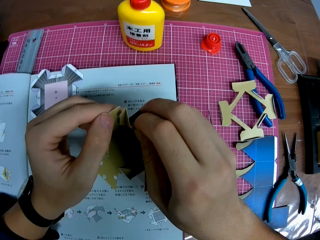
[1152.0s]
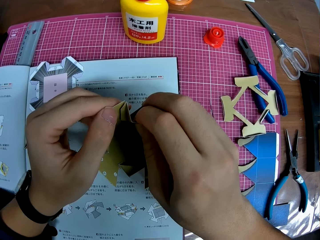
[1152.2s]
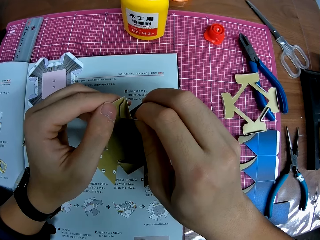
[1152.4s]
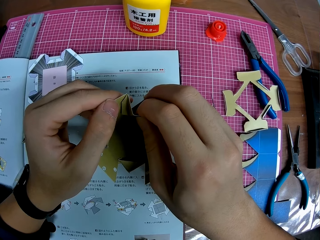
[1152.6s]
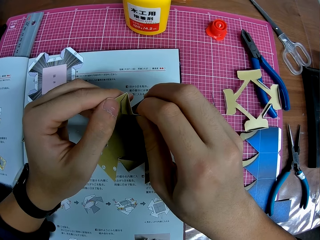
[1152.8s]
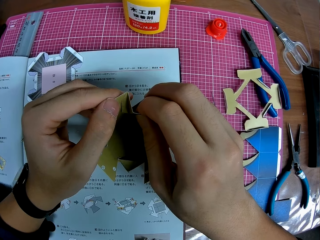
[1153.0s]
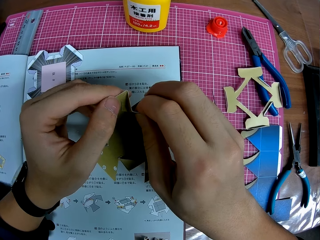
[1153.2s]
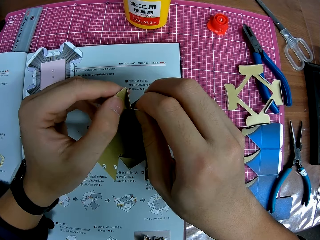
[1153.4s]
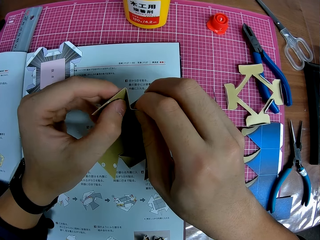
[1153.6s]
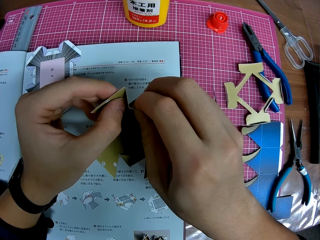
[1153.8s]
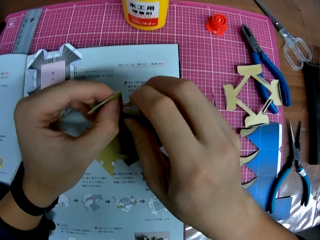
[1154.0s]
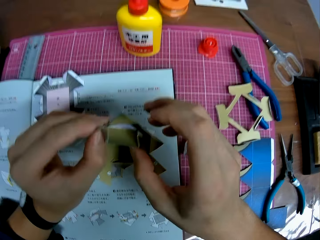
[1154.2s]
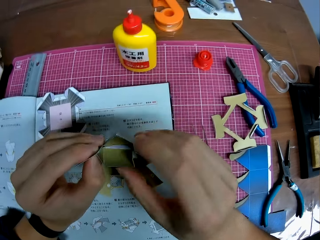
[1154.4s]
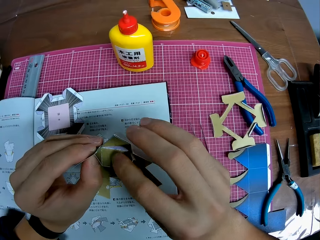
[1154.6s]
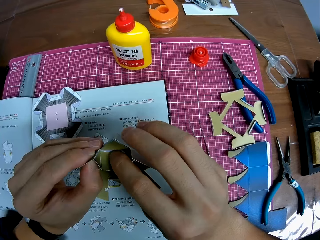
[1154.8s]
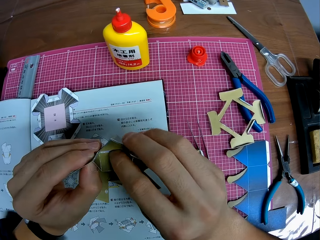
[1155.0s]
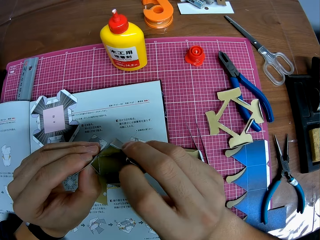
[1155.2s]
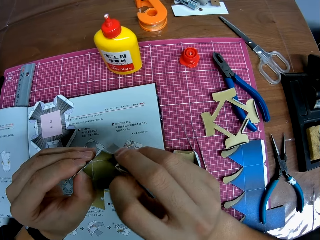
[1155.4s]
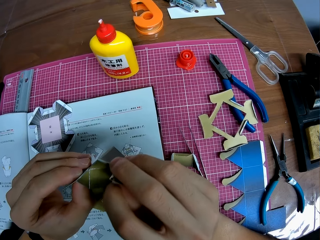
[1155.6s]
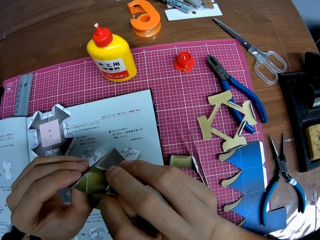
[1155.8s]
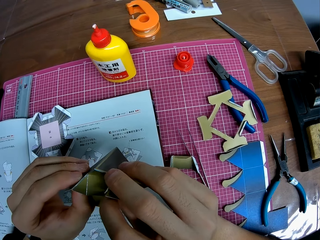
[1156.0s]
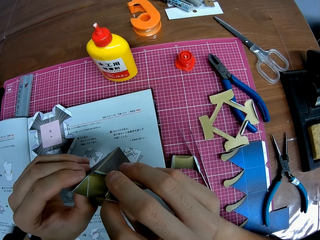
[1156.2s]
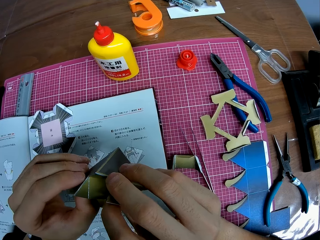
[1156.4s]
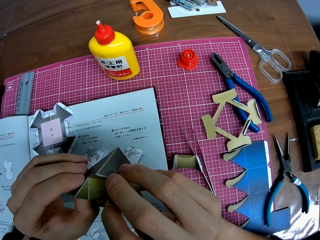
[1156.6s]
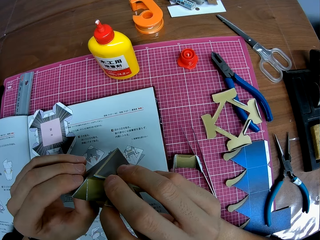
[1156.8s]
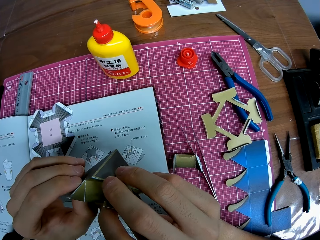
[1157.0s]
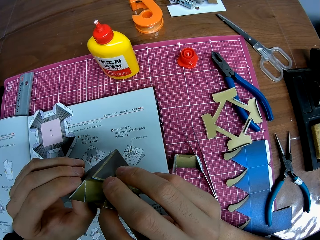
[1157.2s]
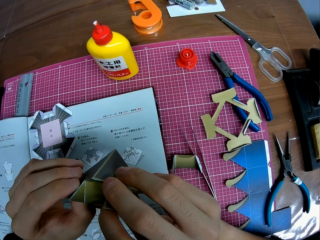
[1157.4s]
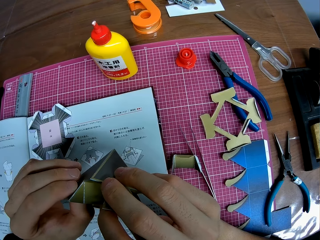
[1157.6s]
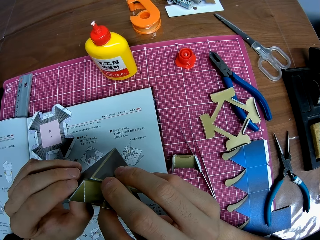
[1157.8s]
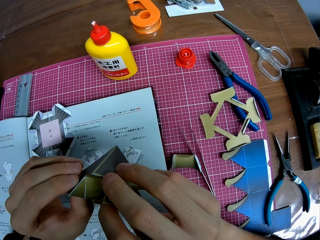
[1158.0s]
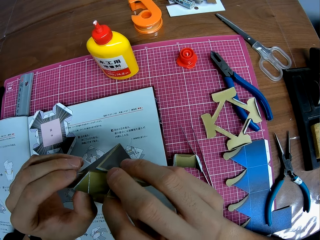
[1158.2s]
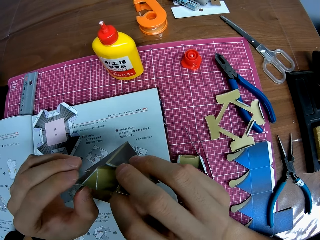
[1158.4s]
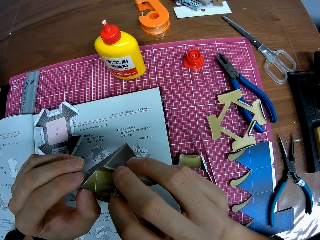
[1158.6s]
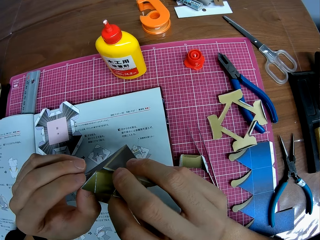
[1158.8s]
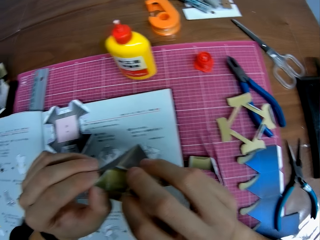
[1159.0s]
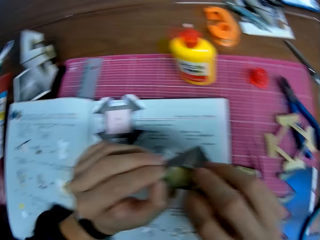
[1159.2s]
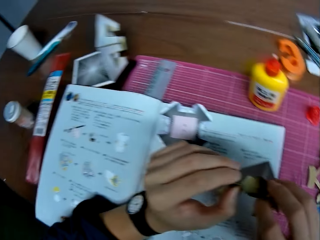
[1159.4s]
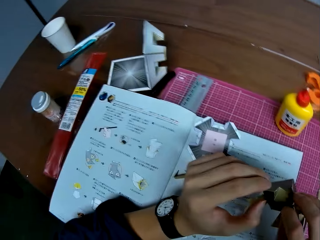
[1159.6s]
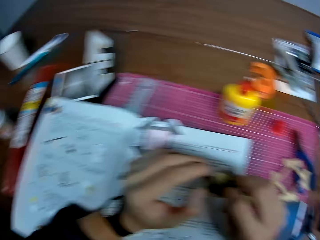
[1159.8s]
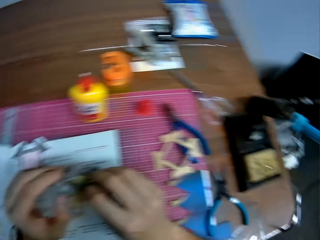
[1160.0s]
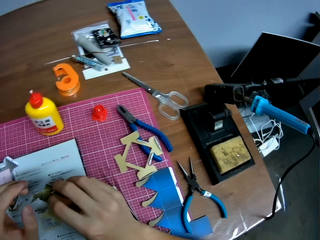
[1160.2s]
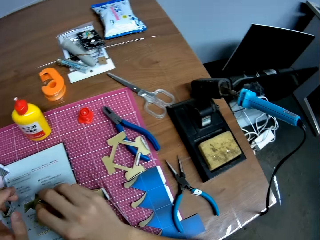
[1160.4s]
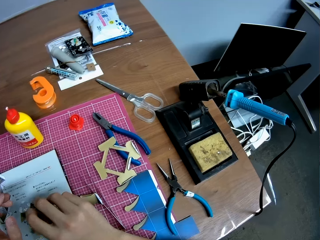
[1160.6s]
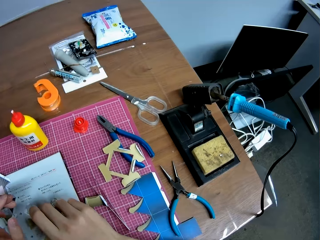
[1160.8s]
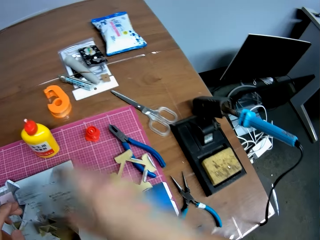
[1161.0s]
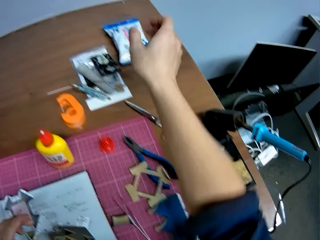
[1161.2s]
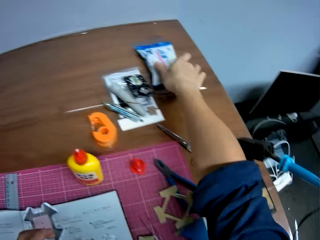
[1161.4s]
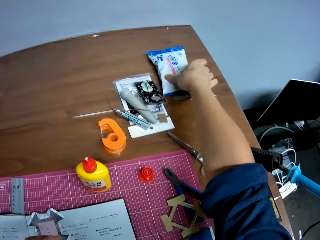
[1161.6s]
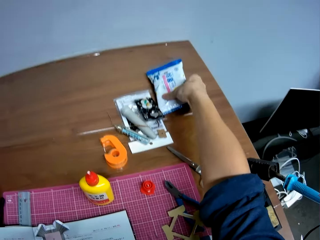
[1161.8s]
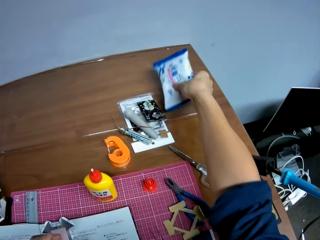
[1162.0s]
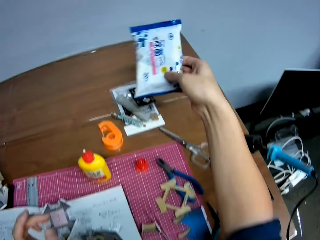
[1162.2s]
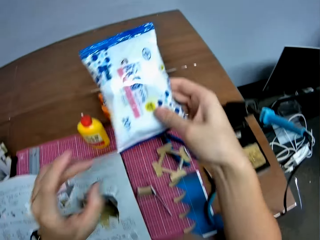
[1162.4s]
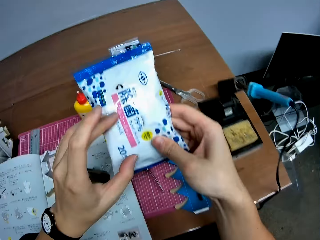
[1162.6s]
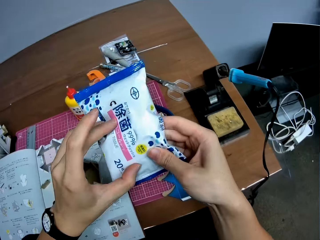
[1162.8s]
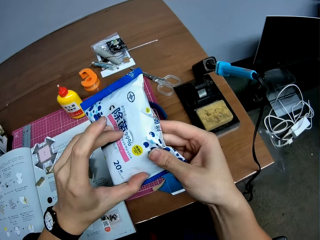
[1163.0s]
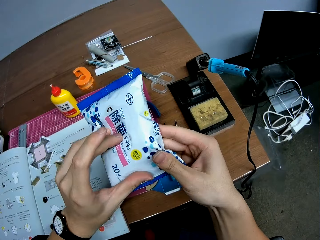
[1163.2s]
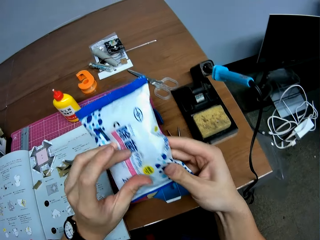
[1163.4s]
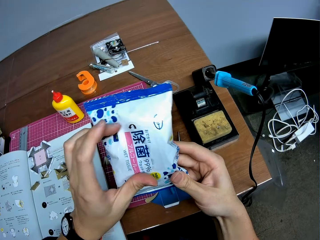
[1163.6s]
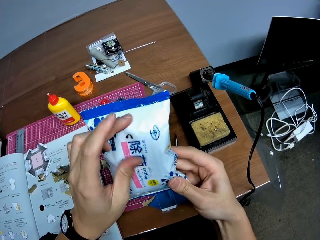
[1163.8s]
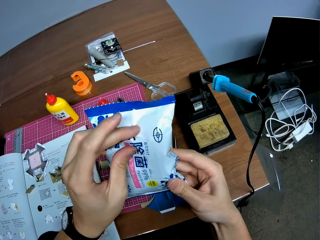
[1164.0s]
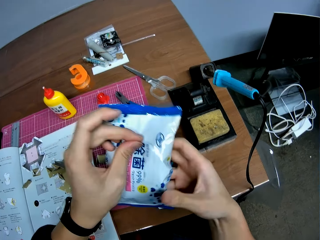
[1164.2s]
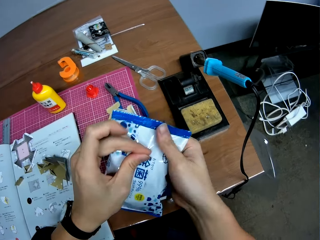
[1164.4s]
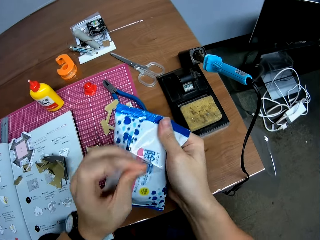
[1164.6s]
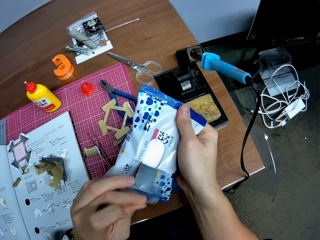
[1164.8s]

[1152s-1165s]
The camera wearer attaches the model piece to the architectural model. They view the architectural model. They look around the table. They pick up a packet of cleaning wipes on the table and put down the architectural model on the booklet manual. They unseal the packet of wipes.

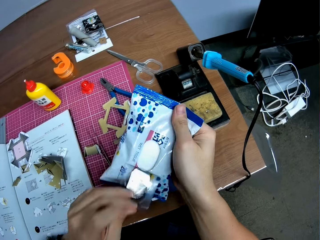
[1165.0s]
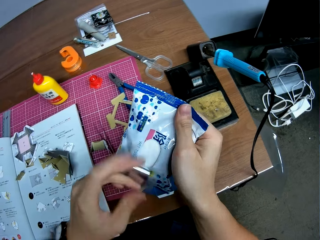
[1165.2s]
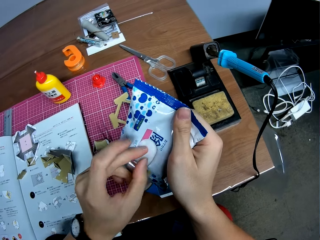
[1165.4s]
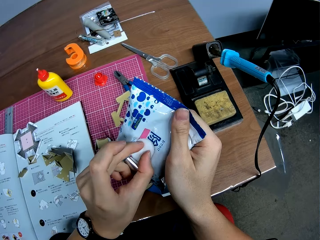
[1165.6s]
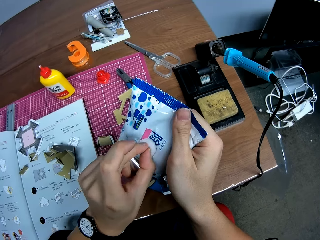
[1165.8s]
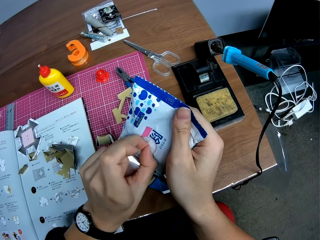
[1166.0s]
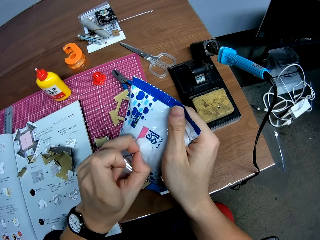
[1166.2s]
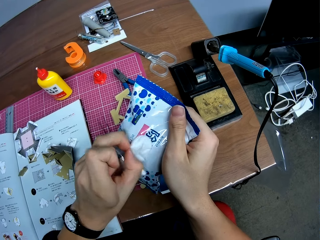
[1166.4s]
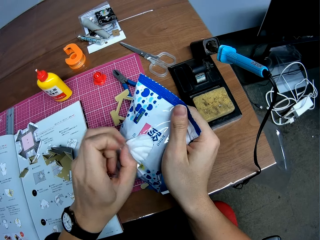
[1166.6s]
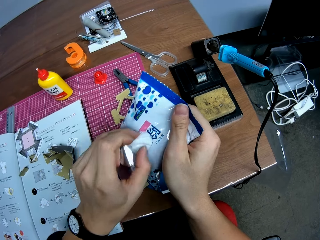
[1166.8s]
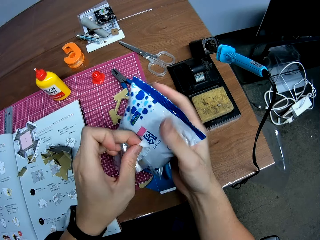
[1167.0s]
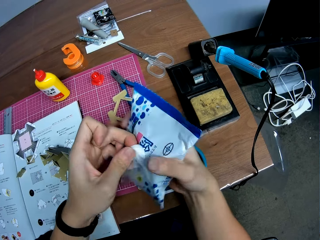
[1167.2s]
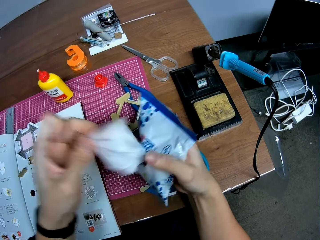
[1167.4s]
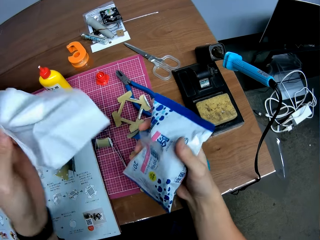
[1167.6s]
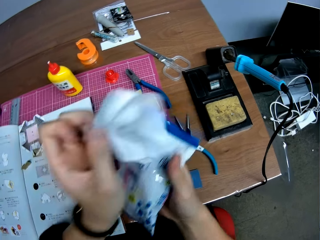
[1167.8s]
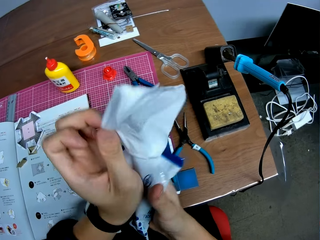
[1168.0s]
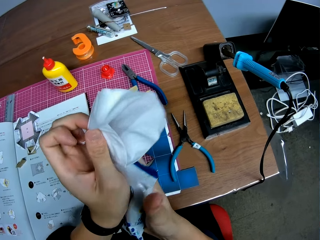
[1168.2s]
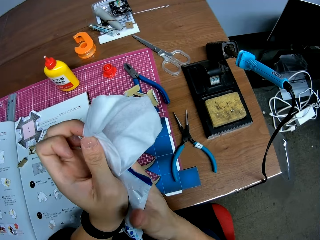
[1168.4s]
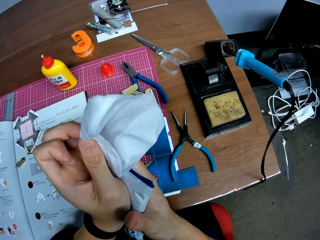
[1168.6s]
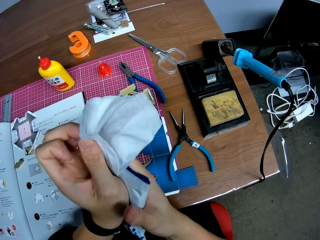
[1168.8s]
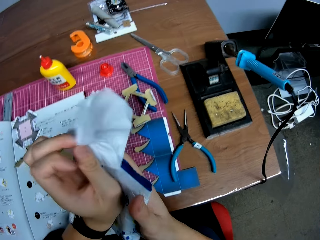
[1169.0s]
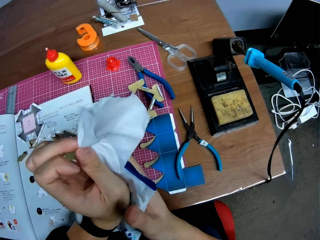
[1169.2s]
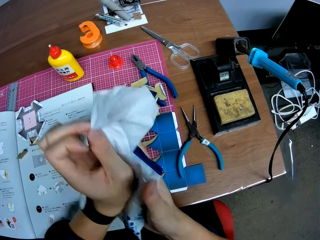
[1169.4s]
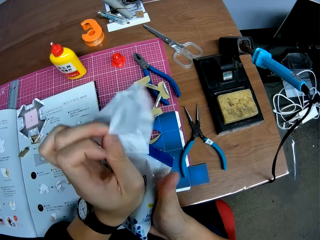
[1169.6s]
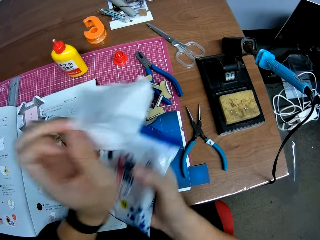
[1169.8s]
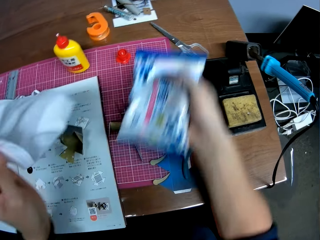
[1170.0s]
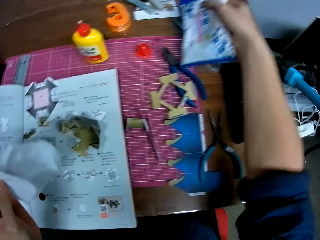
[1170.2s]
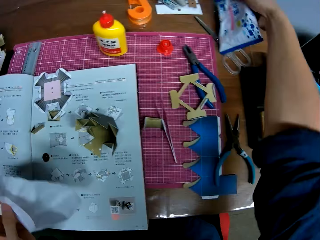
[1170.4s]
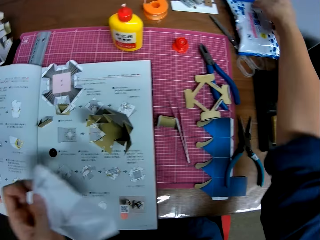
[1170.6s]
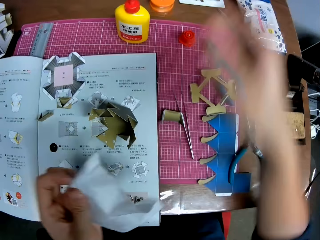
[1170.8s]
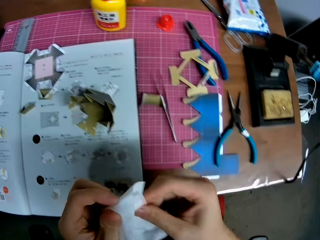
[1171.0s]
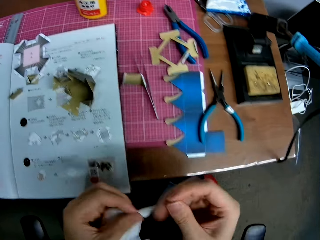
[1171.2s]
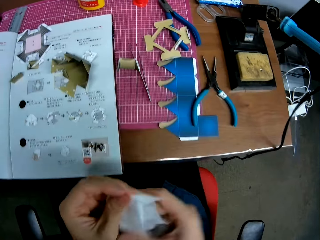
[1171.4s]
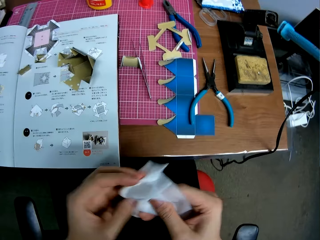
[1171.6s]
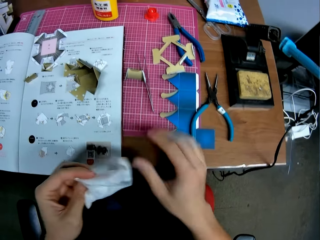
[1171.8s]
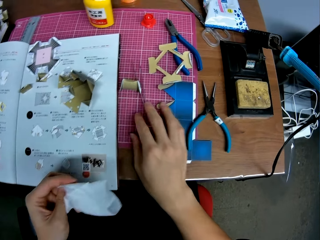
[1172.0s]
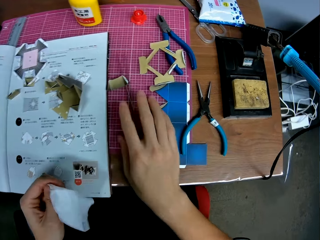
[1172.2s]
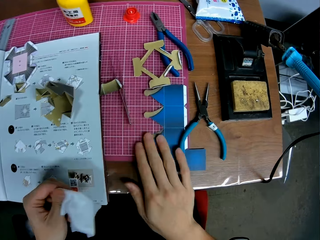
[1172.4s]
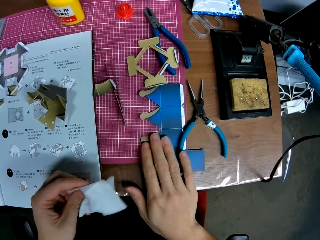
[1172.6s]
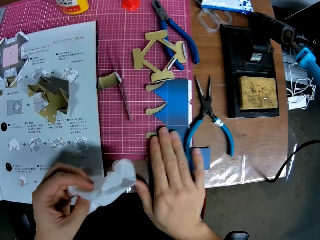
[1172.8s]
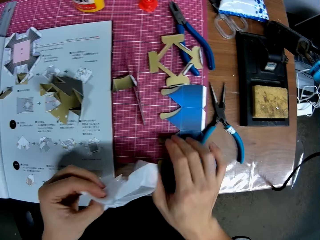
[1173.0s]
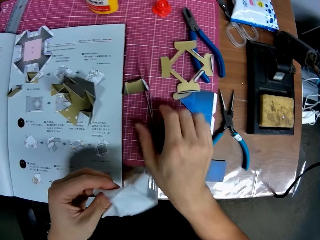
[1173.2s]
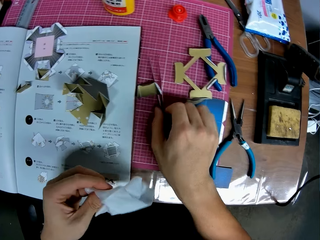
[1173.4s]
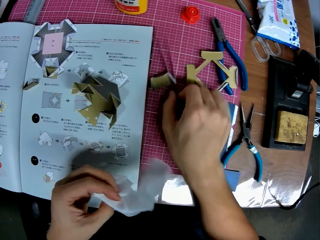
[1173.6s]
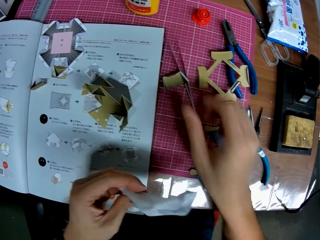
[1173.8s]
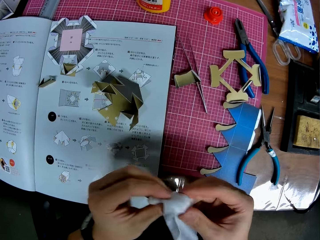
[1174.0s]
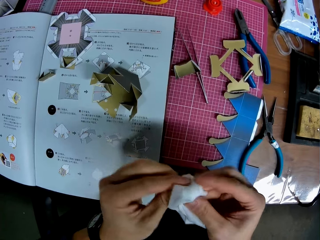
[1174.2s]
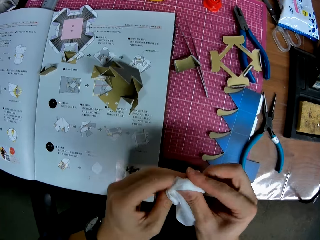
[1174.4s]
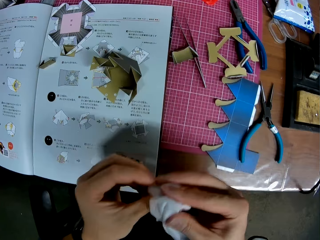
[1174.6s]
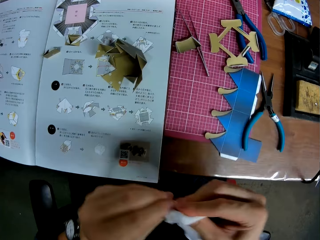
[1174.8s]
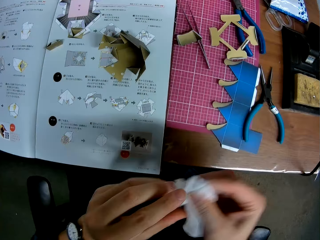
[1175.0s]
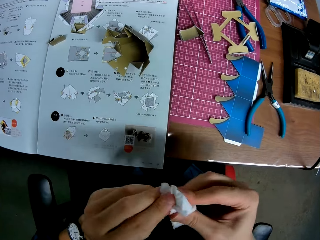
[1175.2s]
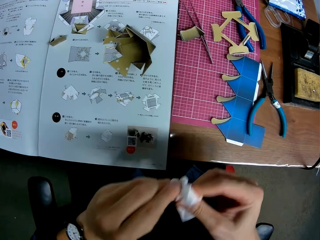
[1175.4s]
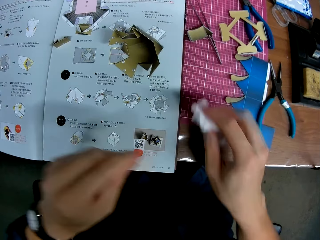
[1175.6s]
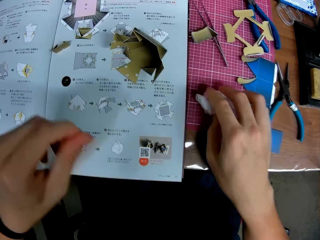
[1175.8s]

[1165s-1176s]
The camera wearer removes a piece of wipe from the packet. They compress the packet of wipes with both hands. They close the packet. They put down the packet of wipes on the table and adjust the wipe piece with hands. They push aside model pieces and tweezers on the mat craft board. They wipe fingers with the wipe piece.
